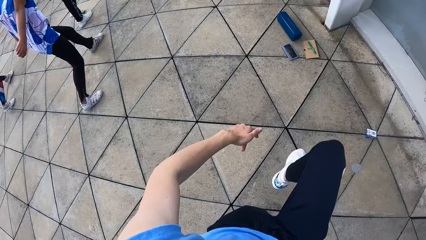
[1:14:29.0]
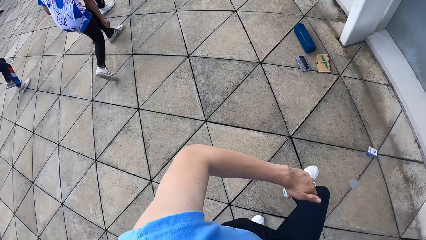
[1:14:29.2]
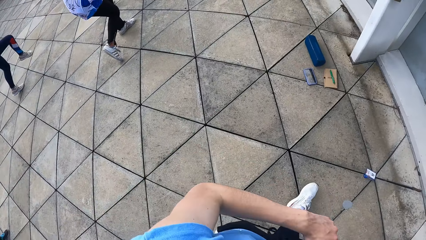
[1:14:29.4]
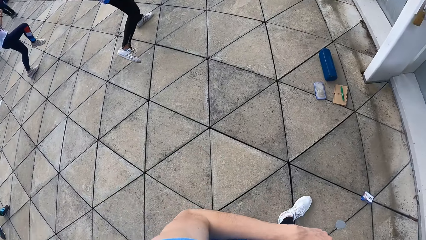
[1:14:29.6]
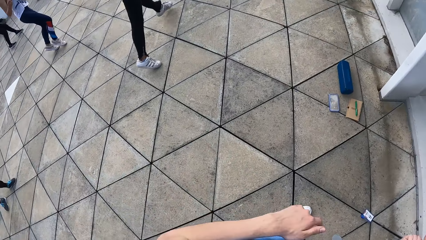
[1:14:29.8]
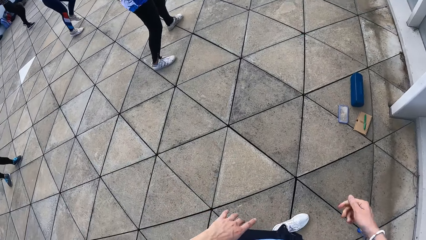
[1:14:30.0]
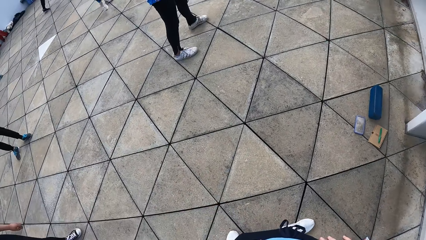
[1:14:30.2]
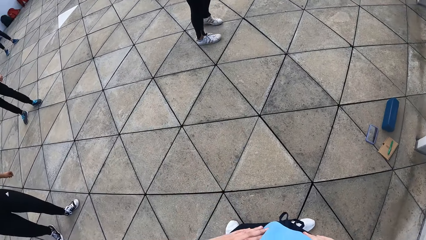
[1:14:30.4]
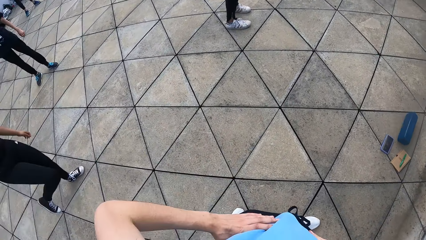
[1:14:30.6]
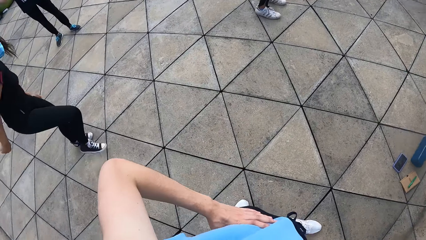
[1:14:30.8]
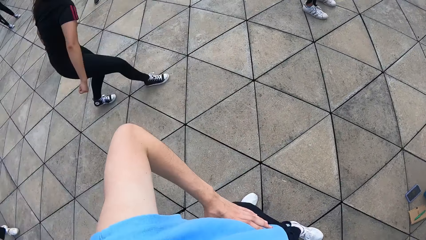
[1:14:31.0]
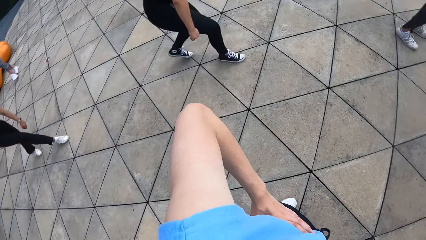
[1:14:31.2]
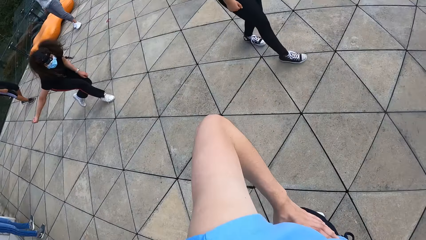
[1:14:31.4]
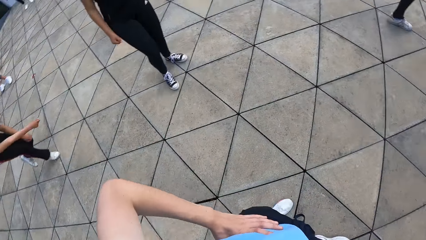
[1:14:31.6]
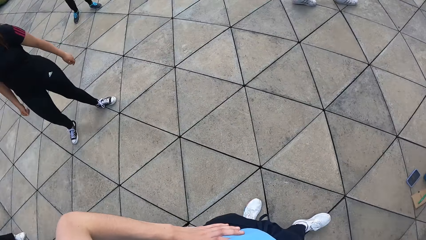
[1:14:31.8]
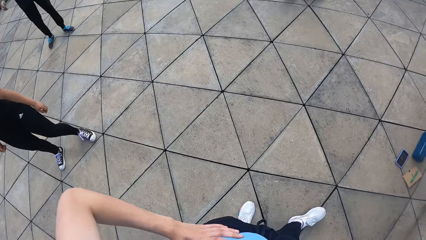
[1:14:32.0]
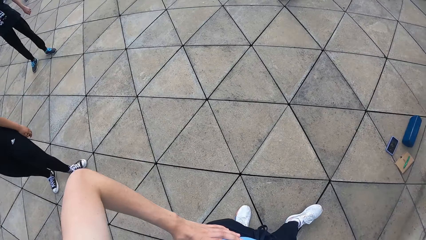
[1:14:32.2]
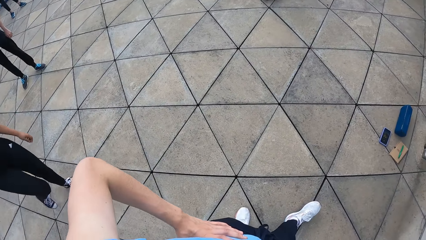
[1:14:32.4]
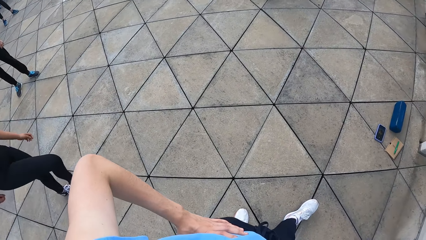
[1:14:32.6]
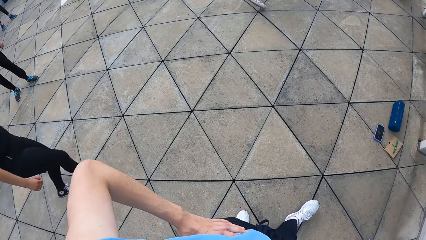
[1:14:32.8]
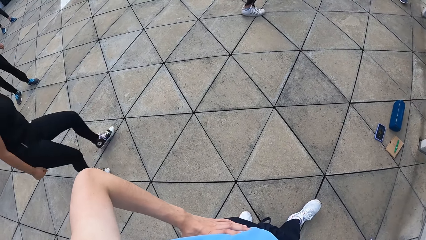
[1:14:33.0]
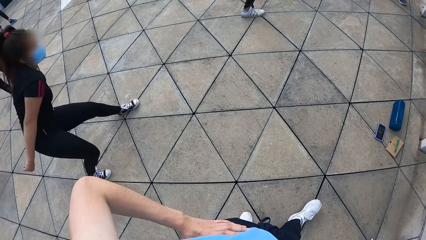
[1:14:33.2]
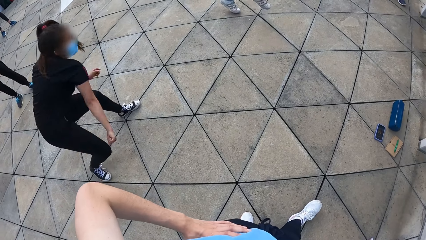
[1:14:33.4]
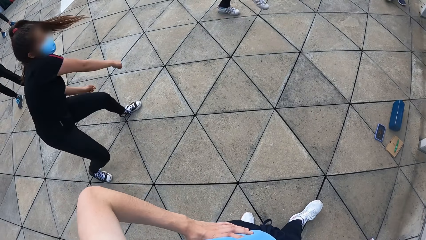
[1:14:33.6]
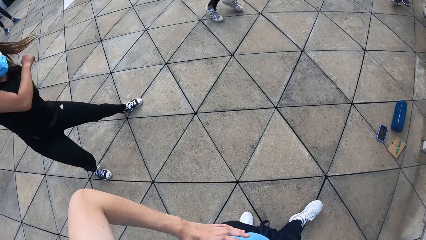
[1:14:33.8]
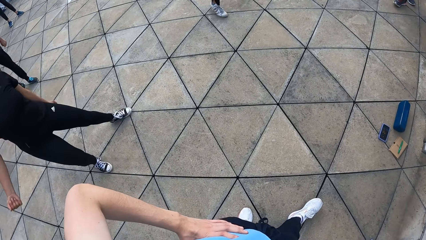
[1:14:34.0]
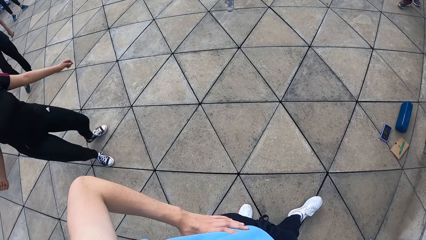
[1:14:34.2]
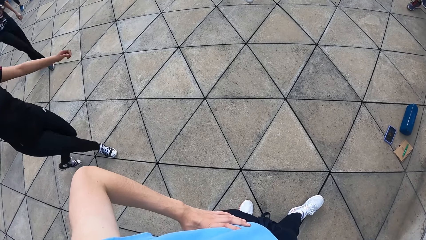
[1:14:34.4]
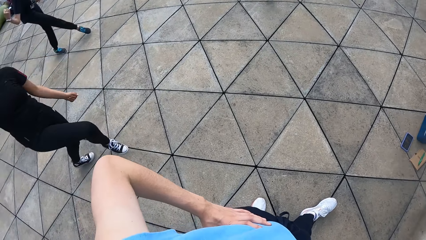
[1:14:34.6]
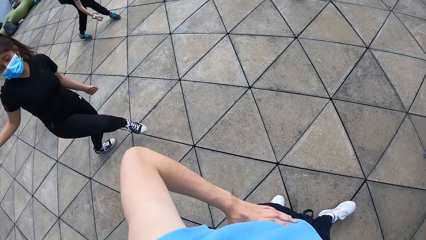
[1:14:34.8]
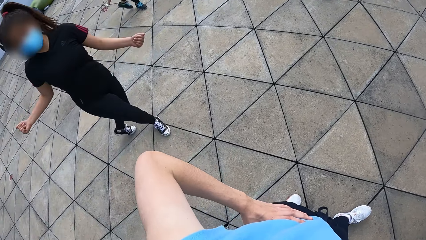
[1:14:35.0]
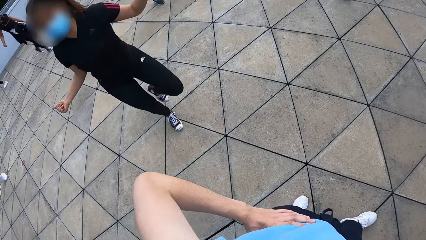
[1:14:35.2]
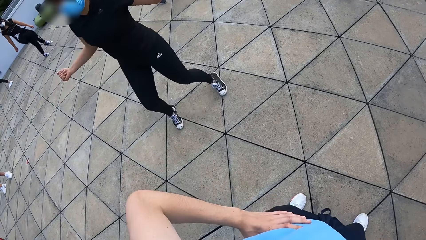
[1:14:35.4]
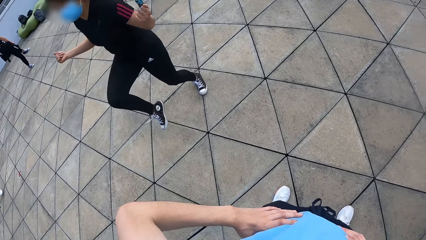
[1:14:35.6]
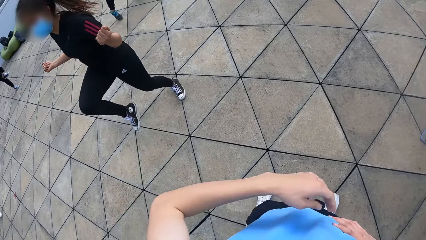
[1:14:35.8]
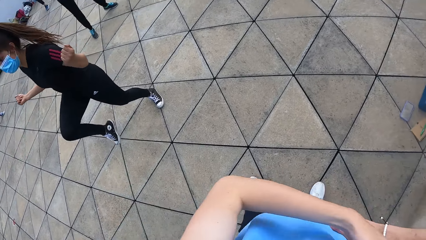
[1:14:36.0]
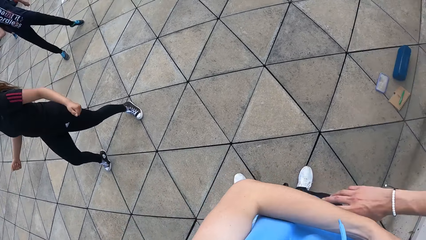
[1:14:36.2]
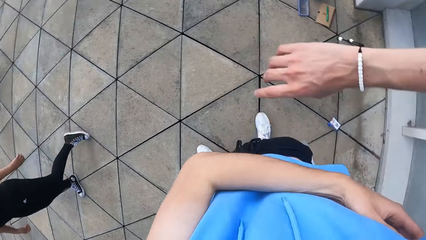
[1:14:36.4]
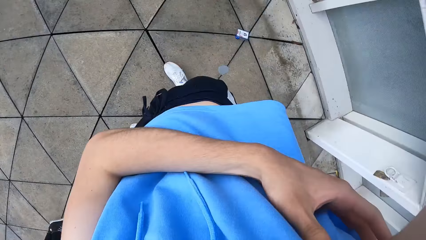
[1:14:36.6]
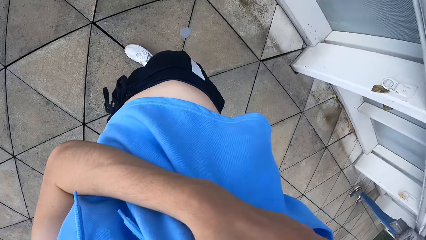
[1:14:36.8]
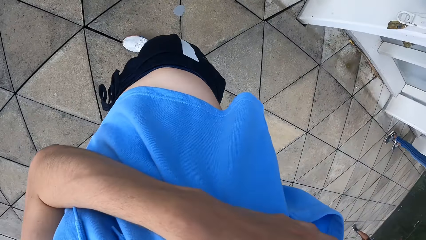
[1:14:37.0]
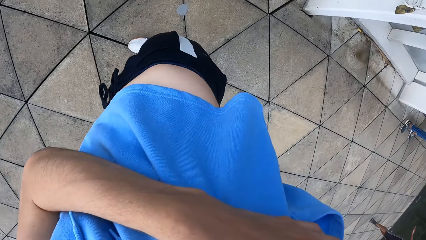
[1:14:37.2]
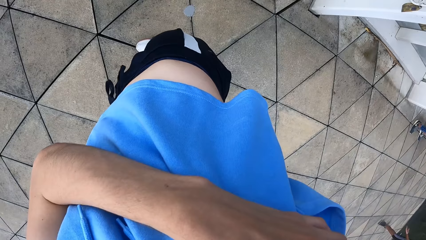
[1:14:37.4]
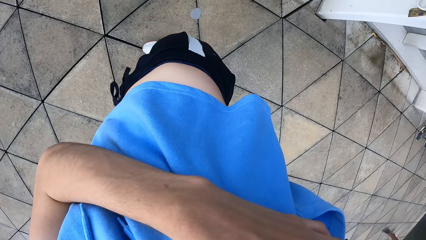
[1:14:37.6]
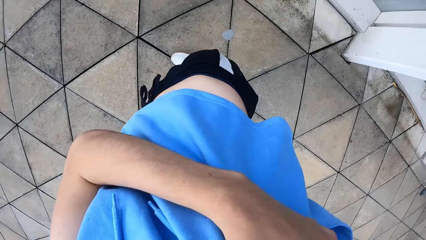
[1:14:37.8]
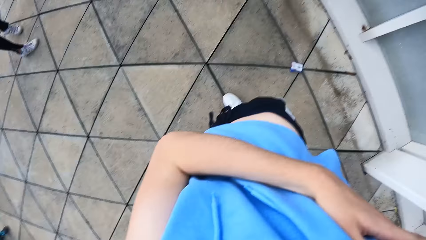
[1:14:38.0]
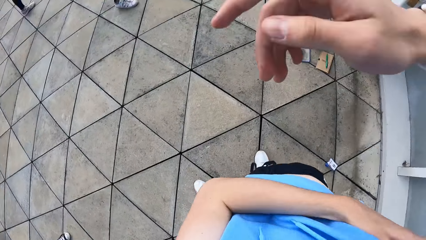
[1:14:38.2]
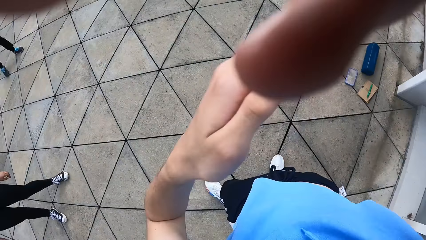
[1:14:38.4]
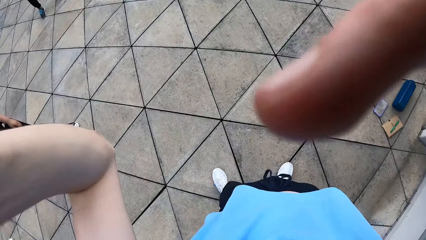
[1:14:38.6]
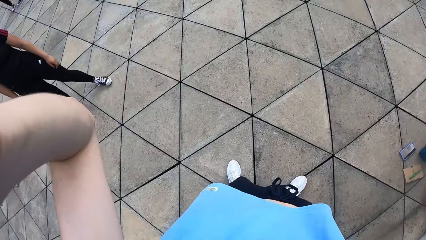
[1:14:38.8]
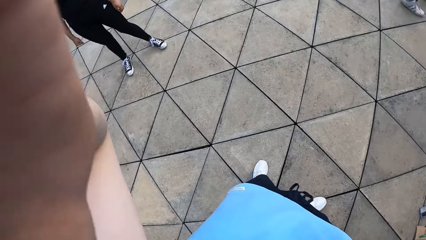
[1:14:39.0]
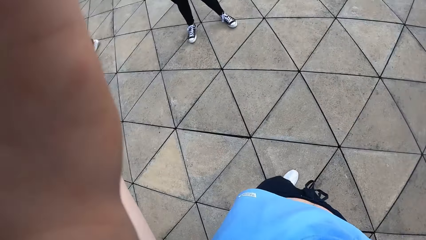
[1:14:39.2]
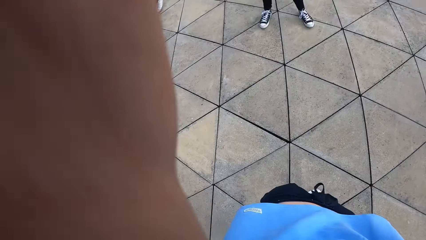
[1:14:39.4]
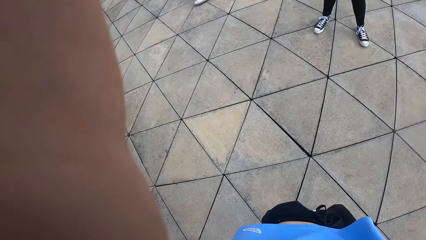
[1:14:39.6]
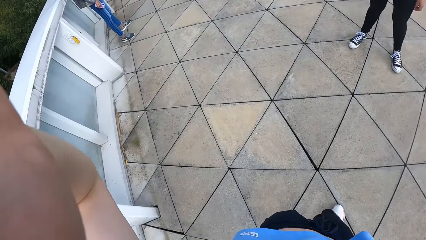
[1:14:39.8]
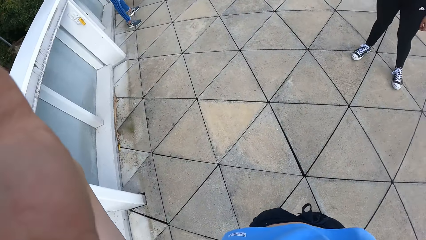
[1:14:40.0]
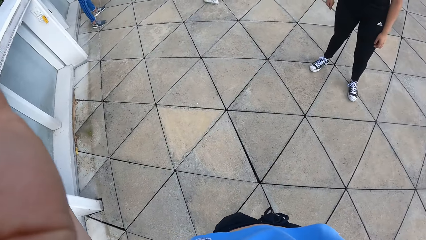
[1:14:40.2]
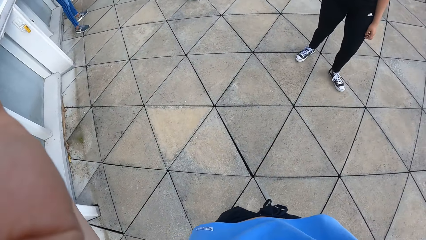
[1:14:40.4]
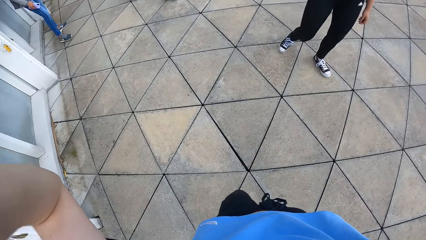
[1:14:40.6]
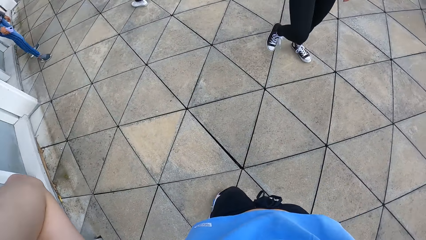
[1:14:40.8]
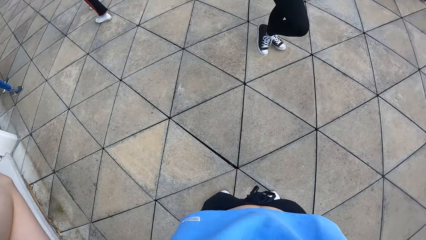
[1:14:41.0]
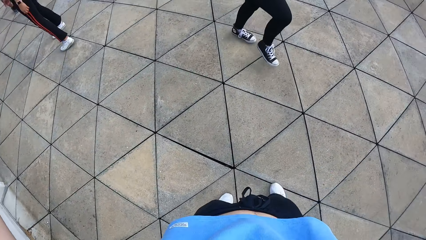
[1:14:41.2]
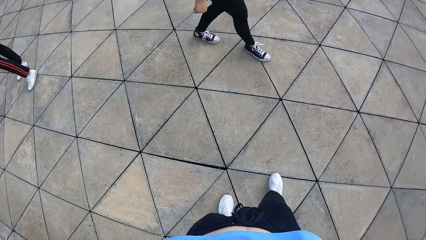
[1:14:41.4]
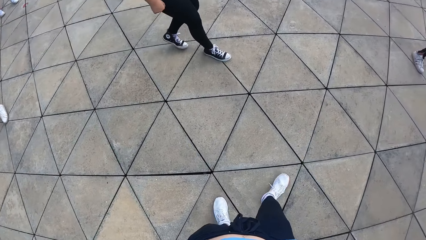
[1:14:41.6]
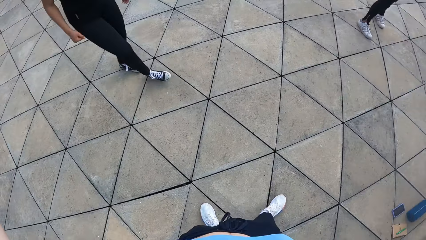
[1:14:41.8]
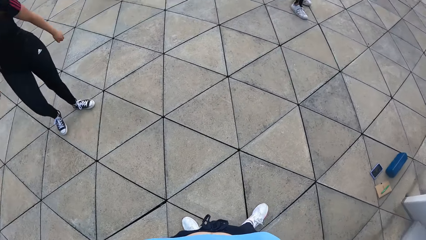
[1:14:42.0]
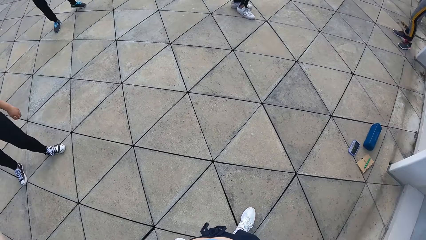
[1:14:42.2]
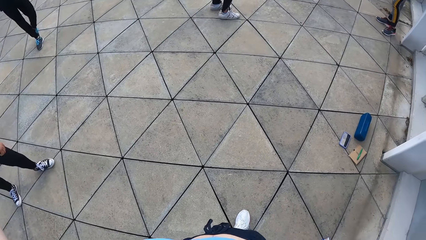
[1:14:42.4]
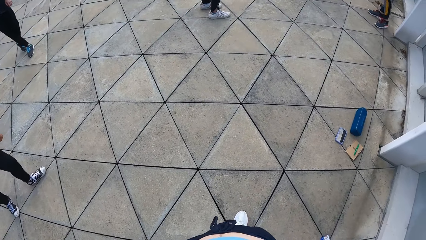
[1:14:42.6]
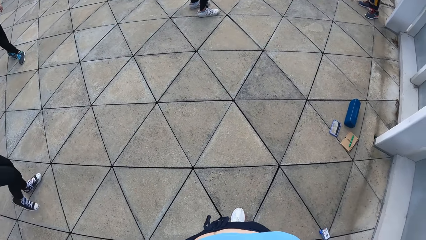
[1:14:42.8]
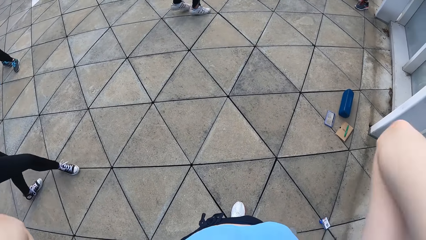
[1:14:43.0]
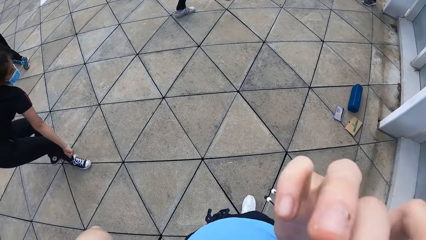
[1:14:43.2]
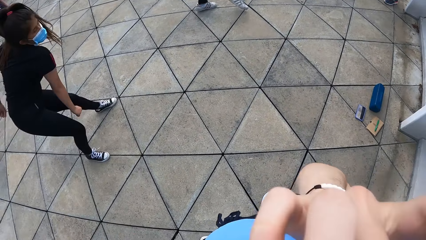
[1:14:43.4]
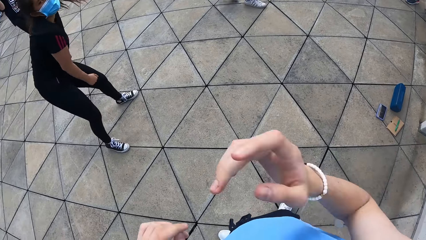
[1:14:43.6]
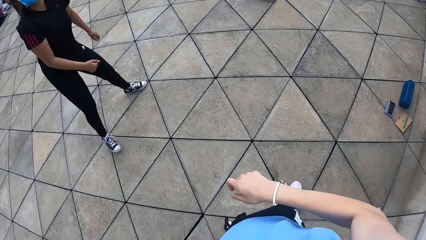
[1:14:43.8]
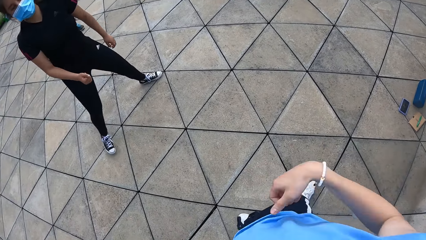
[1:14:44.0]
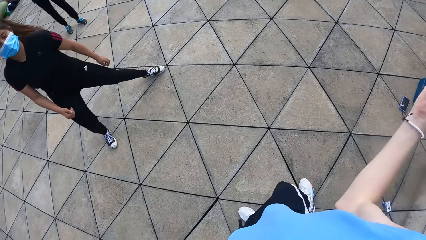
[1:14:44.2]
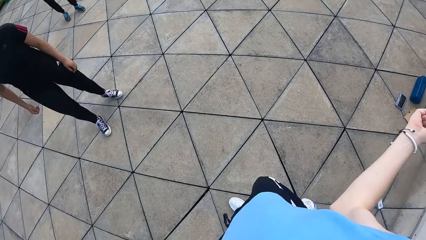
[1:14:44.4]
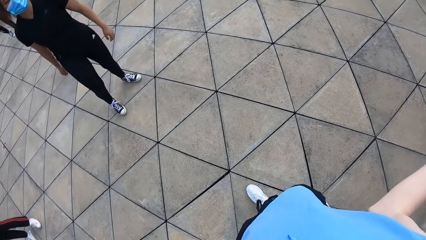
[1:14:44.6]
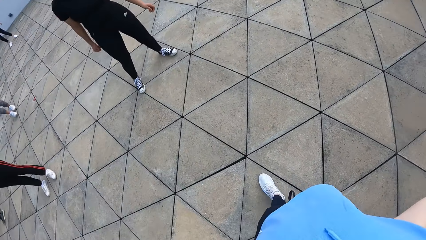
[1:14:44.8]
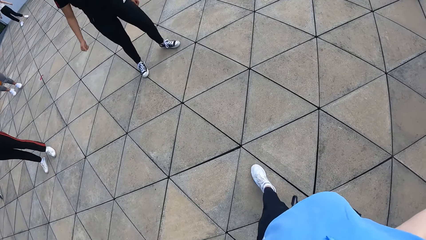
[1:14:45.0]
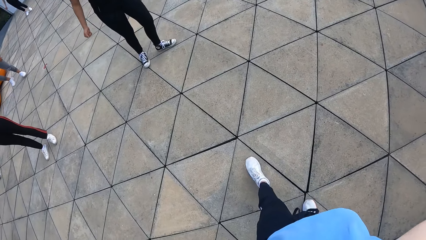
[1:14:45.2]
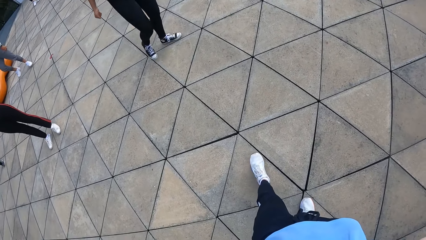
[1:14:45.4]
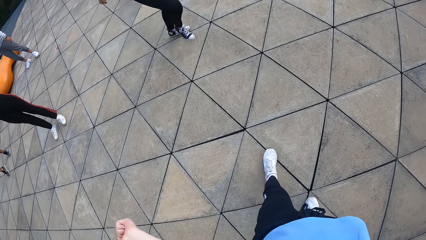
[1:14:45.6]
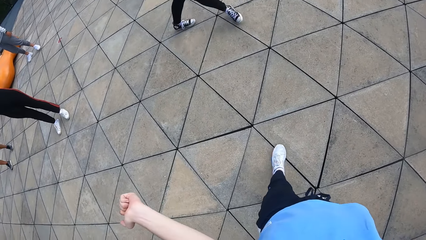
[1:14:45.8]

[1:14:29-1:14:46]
The camera wearer holds their waist. They raise a hand. They look around the field.
